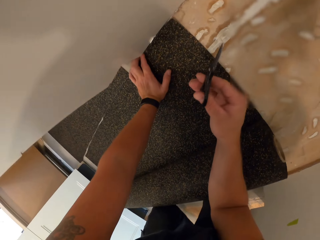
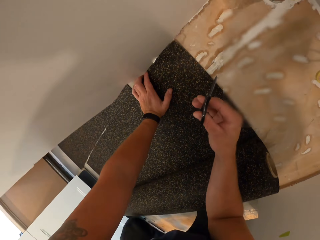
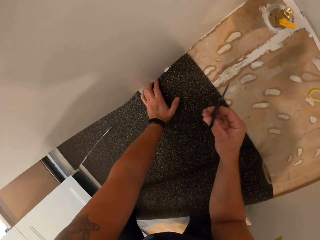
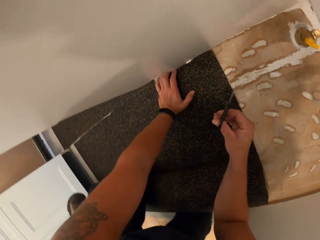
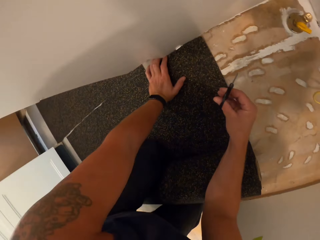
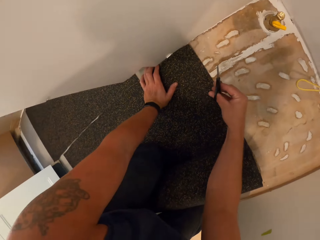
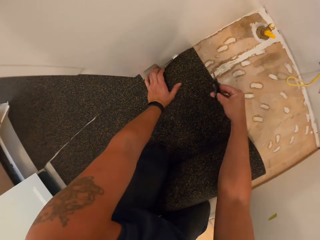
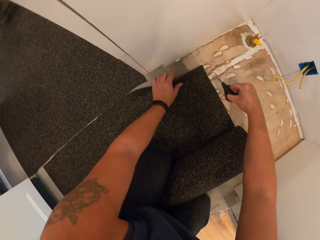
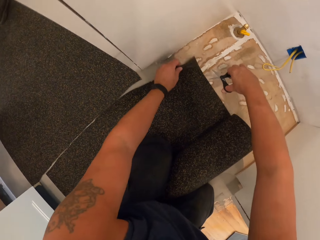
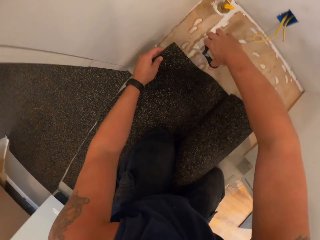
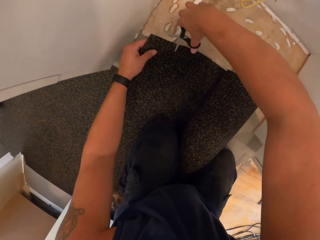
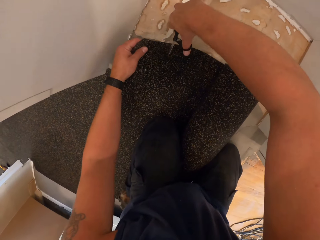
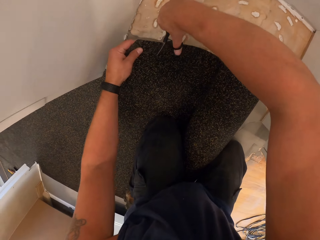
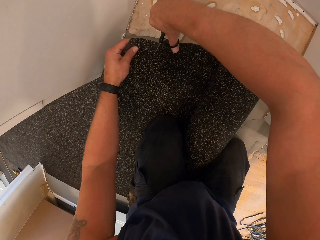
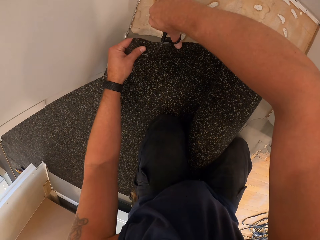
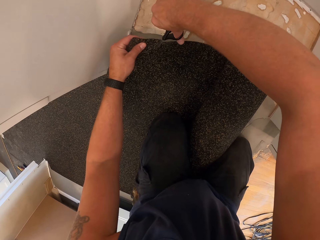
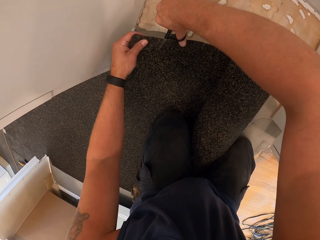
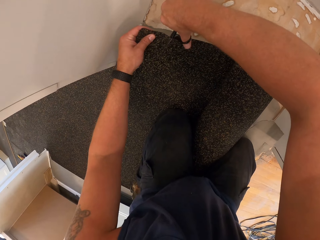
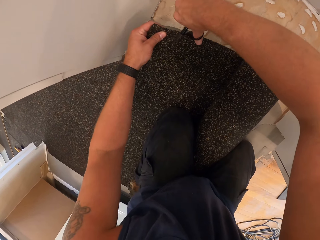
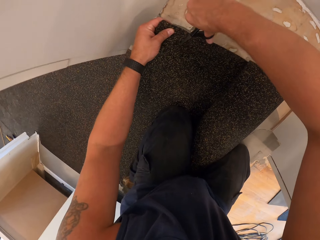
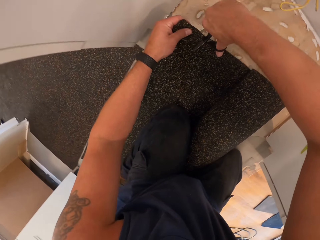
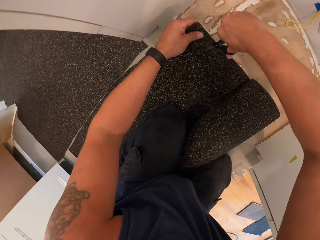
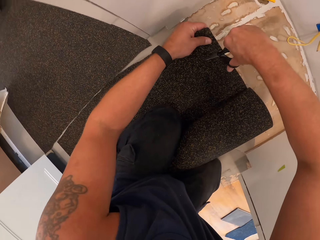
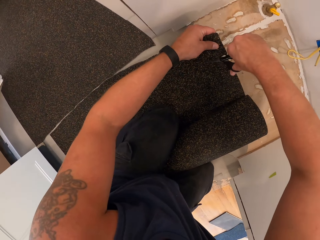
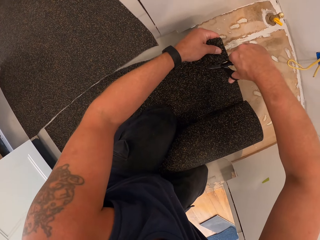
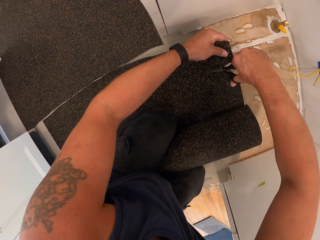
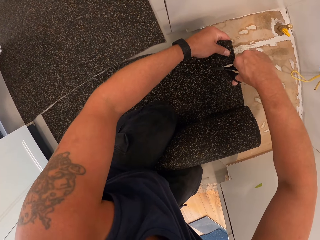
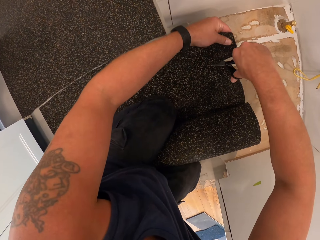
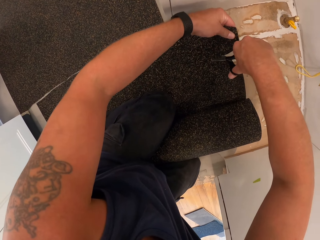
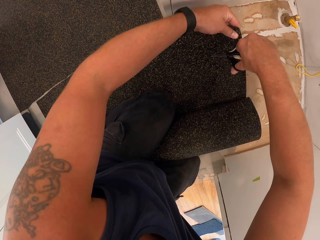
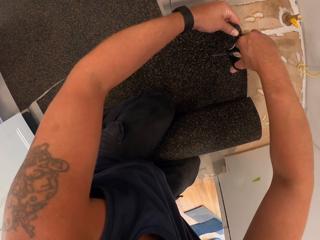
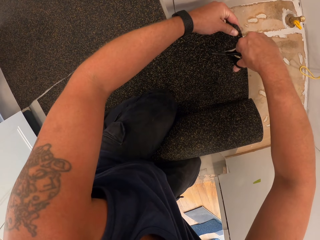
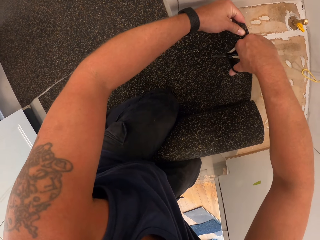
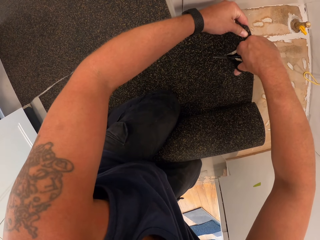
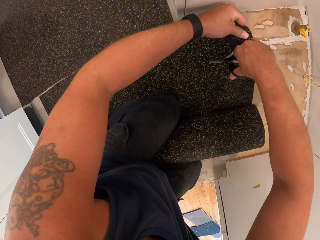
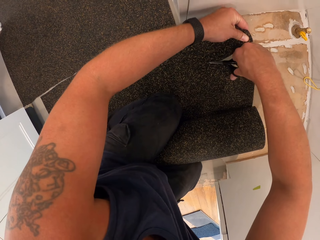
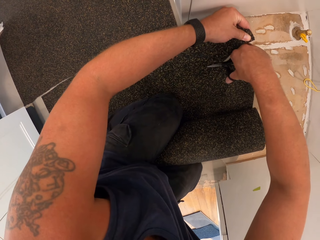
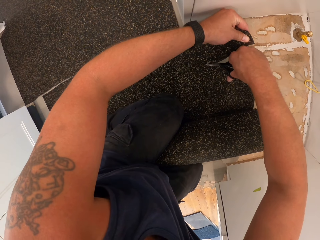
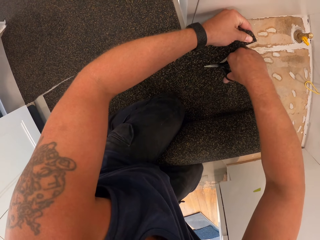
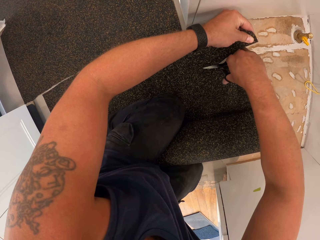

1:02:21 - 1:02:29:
The camera wearer holds the carpet with his left hand. He cuts a piece of the part of the carpet with the scissors in his right hand.

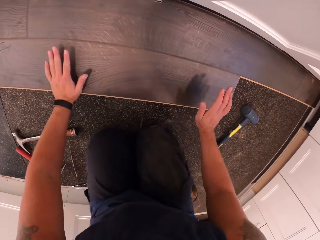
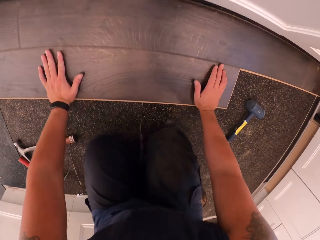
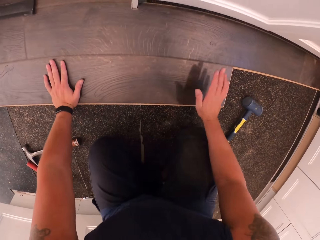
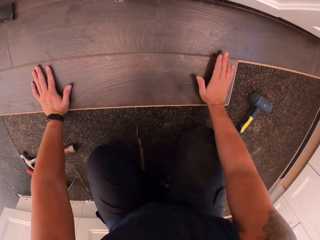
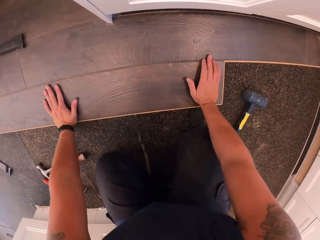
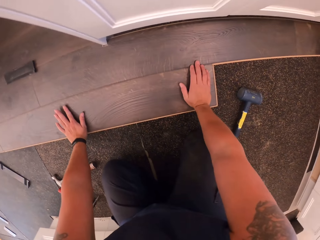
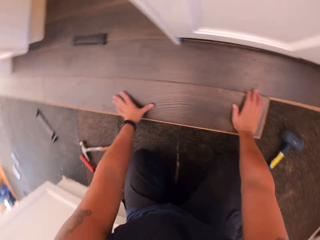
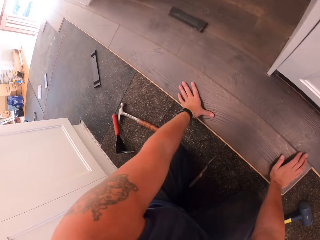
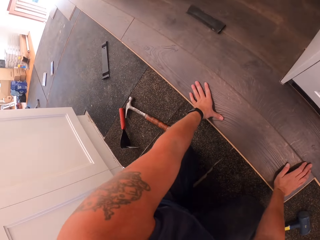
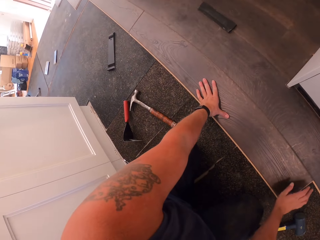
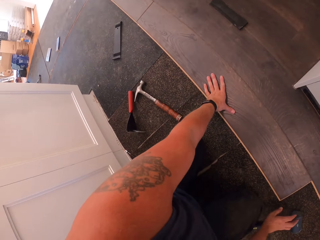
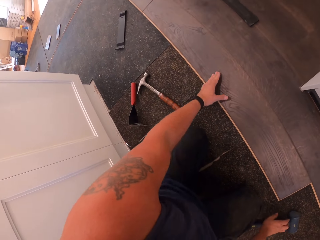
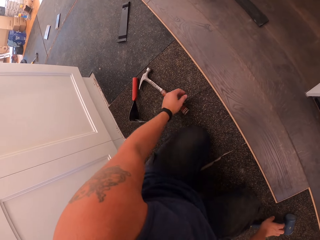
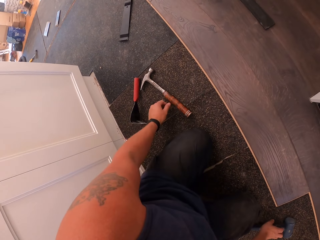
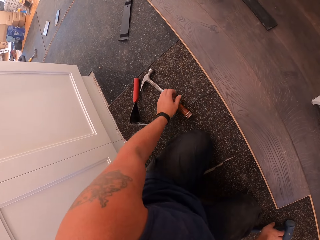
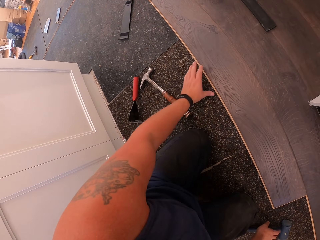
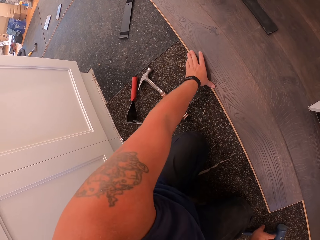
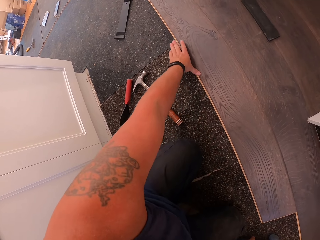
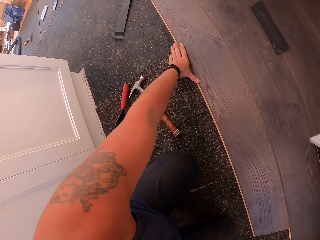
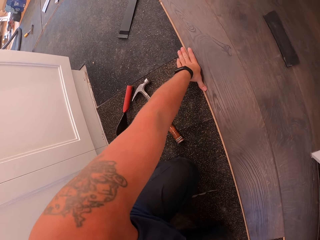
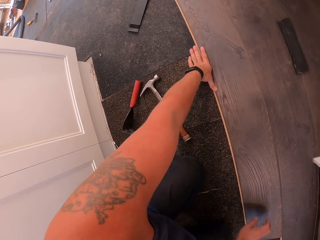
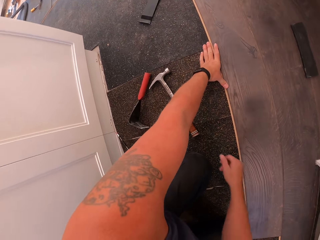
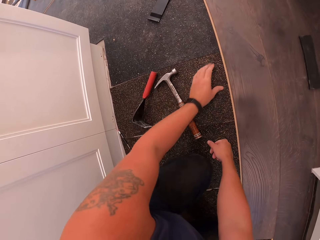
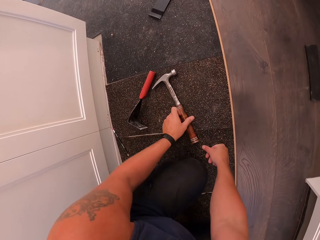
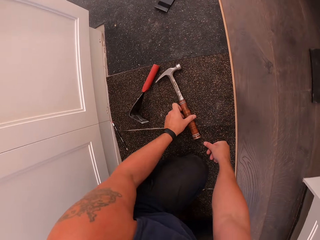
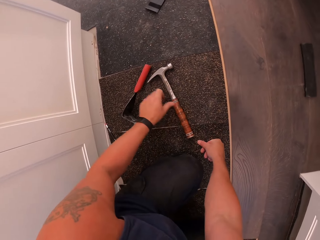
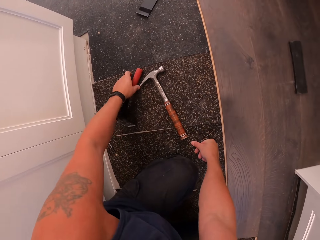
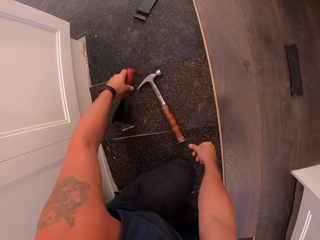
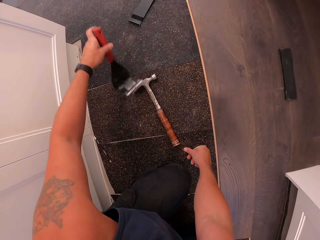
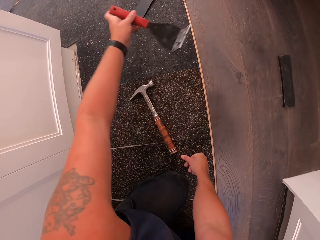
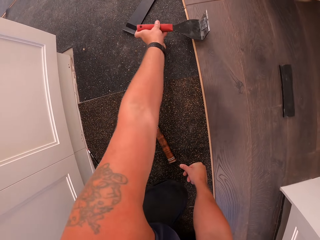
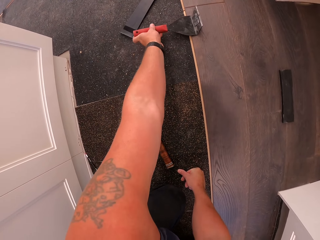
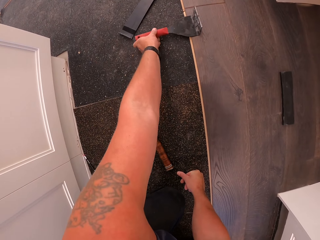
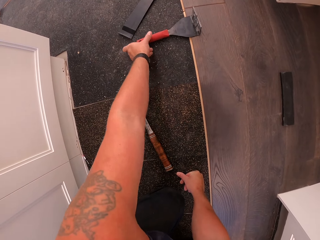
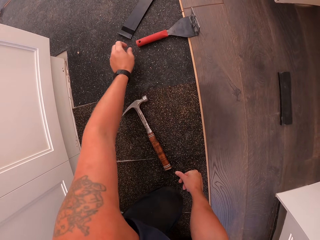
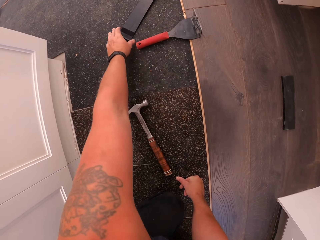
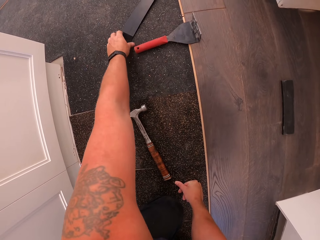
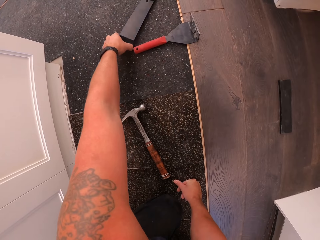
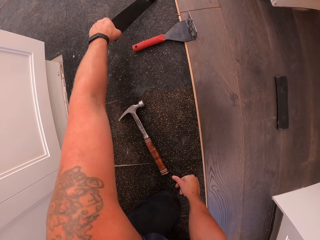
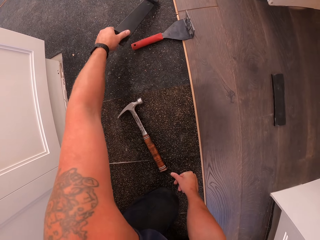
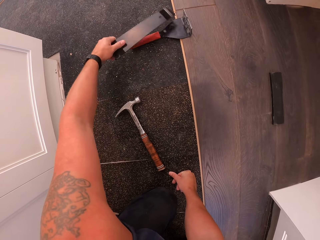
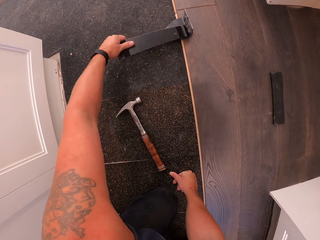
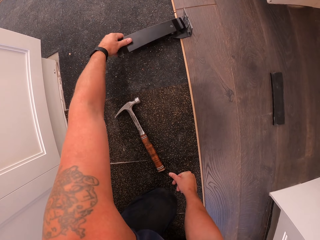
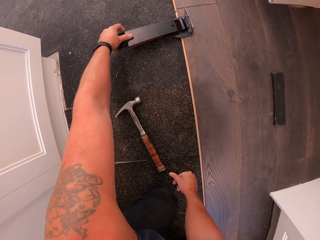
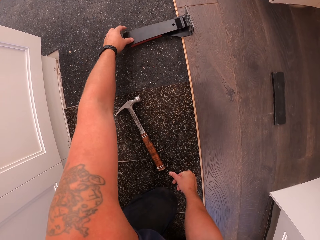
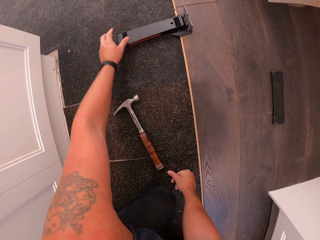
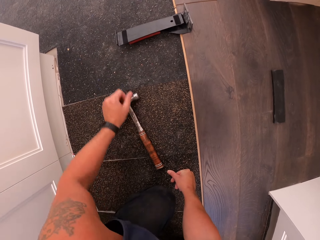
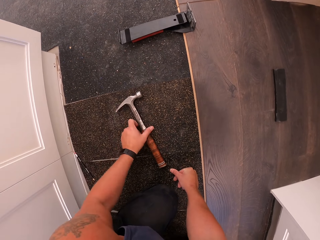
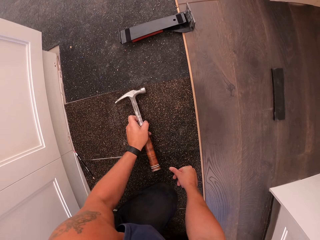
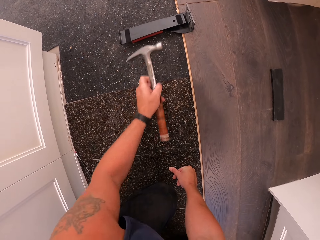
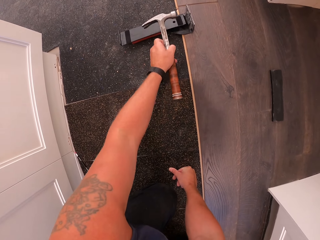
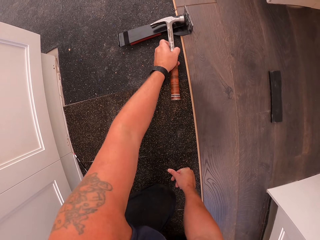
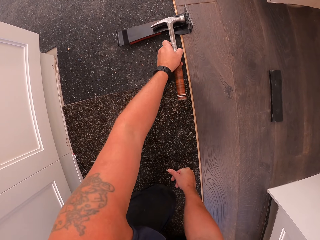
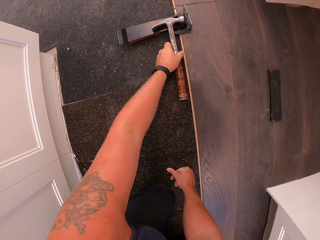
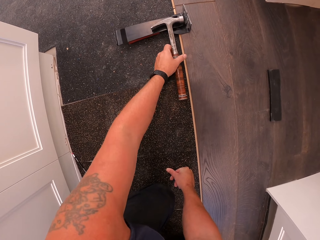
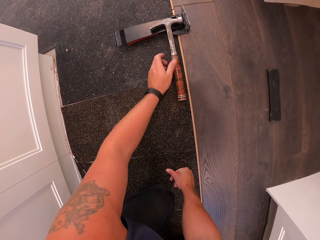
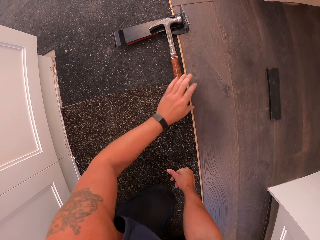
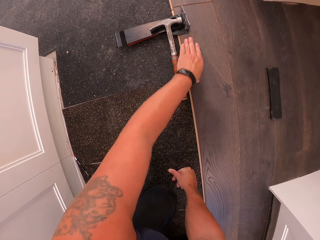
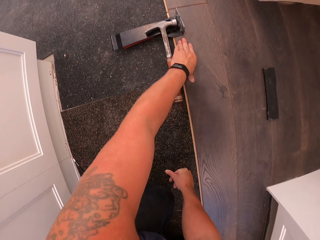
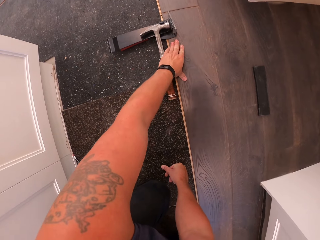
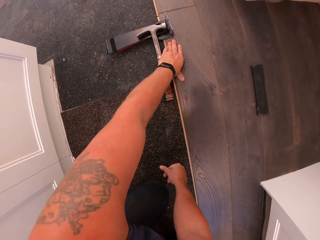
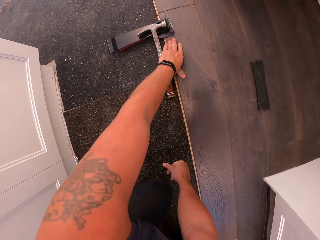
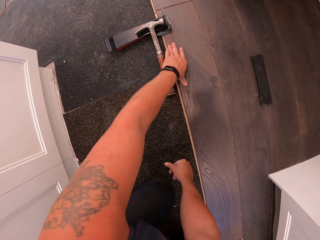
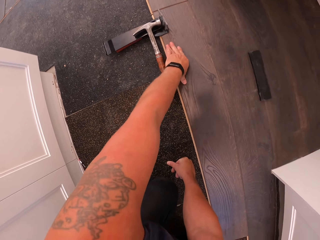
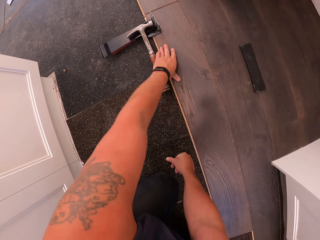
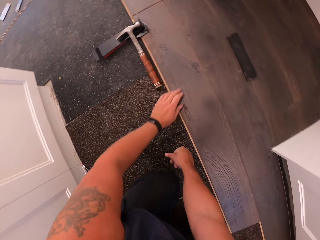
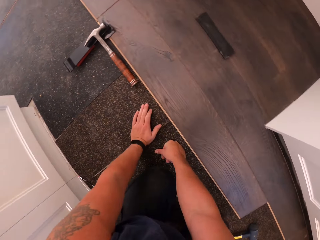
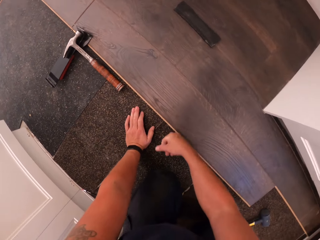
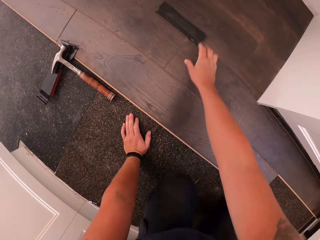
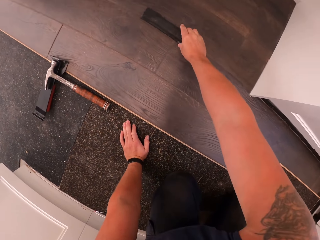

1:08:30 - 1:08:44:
The camera wearer hits the floorboard with his right hand. He puts his hand on the wood. He moves a scraper from the vapor barrier paper to the floorboard with his left hand. He moves a pull bar from the vapor barrier paper to the scraper with his left hand. He moves a claw hammer from the vapor barrier paper to the pull bar with his left hand. He presses the wood with his hand.
